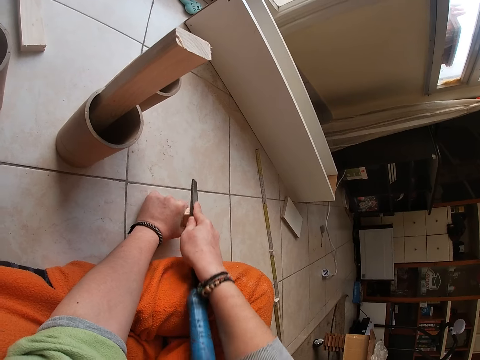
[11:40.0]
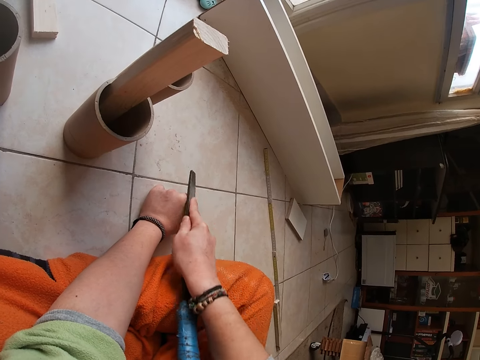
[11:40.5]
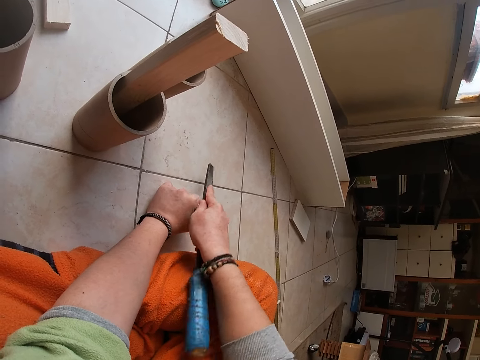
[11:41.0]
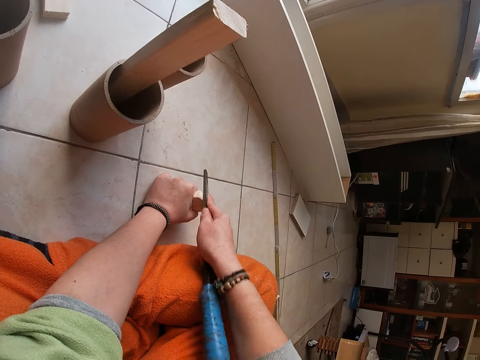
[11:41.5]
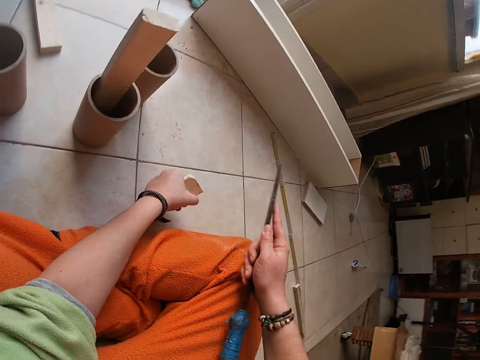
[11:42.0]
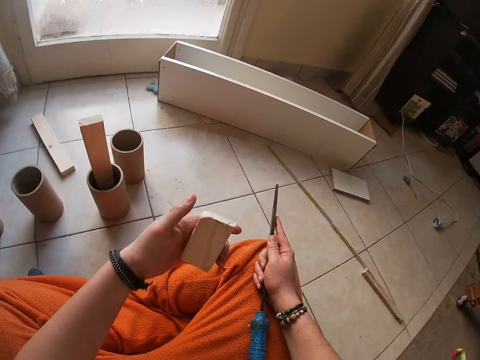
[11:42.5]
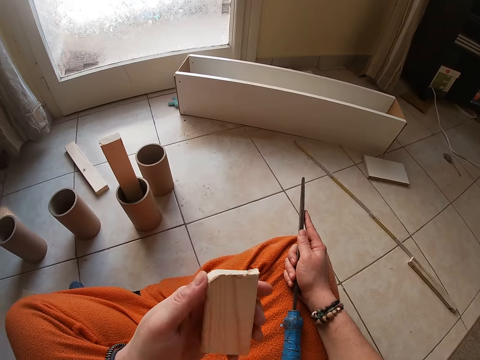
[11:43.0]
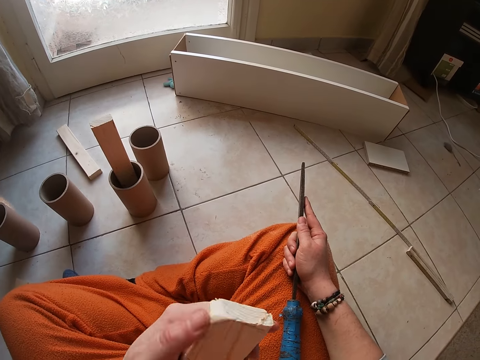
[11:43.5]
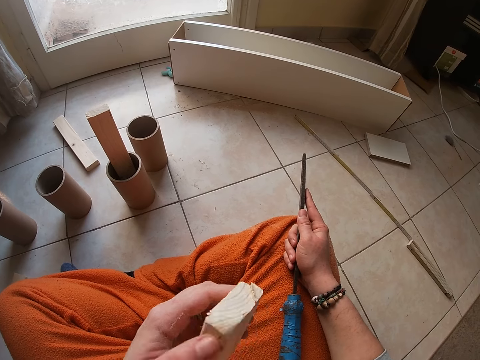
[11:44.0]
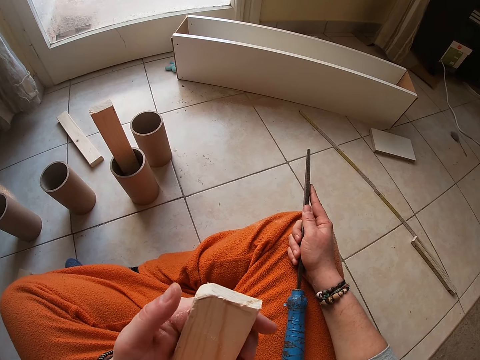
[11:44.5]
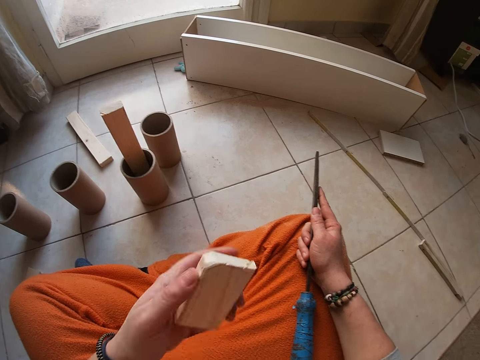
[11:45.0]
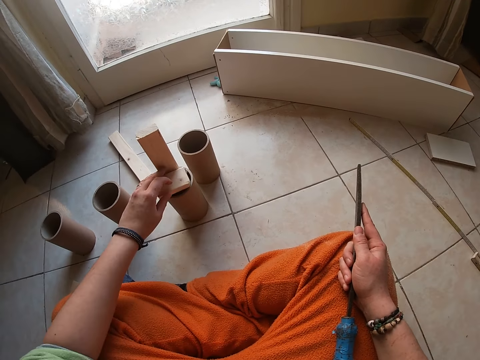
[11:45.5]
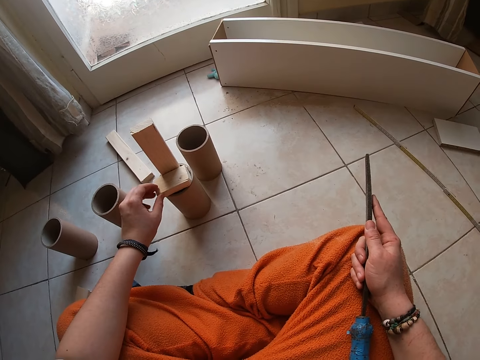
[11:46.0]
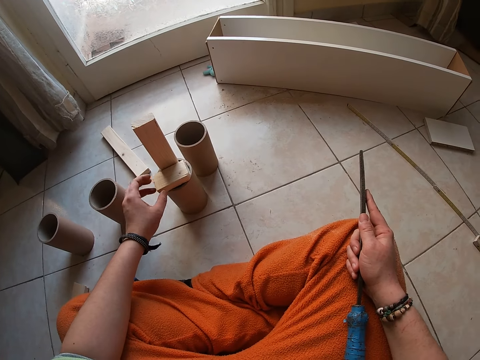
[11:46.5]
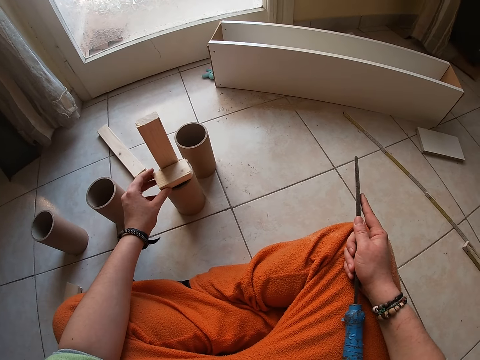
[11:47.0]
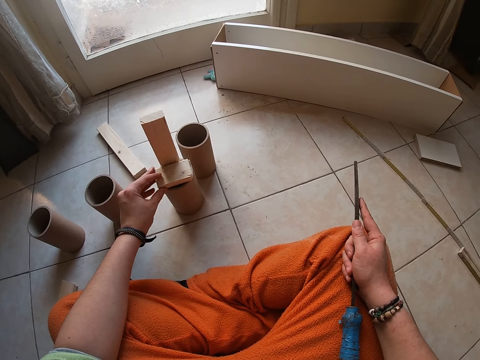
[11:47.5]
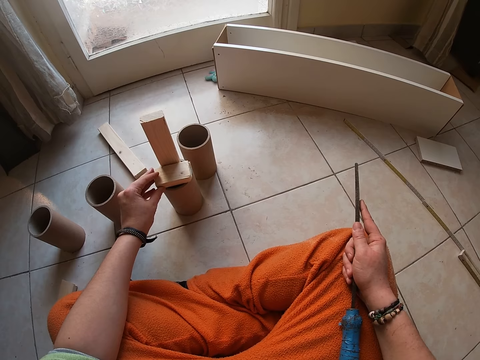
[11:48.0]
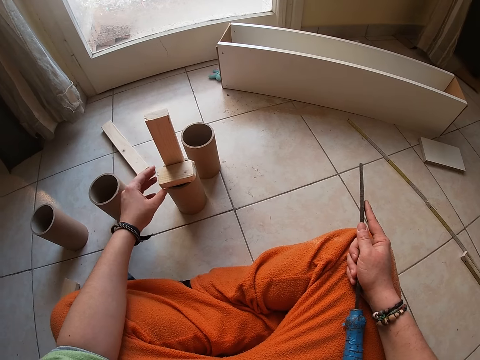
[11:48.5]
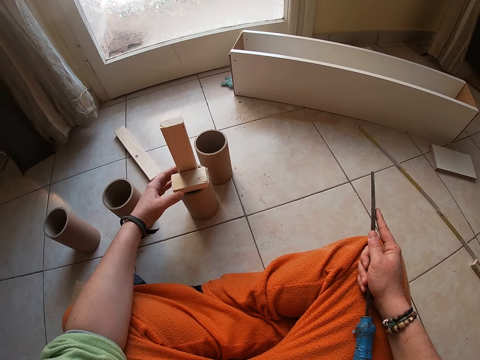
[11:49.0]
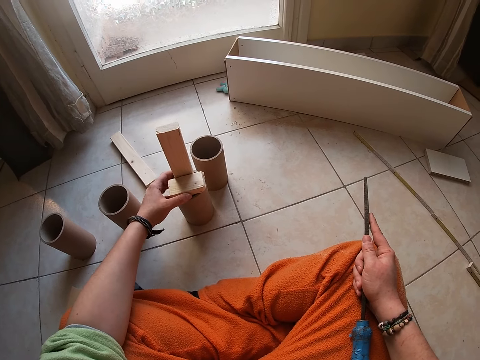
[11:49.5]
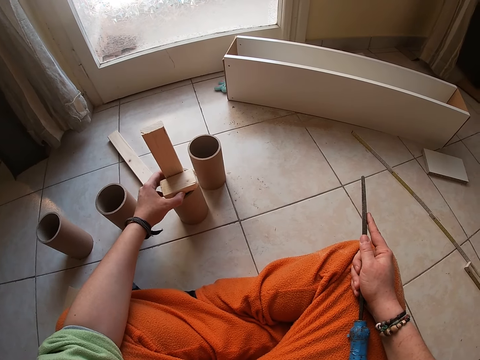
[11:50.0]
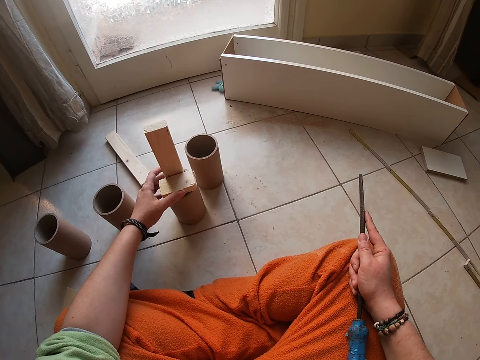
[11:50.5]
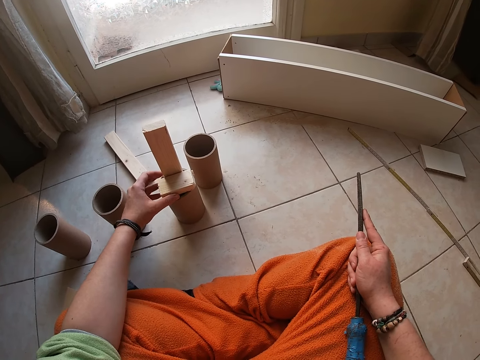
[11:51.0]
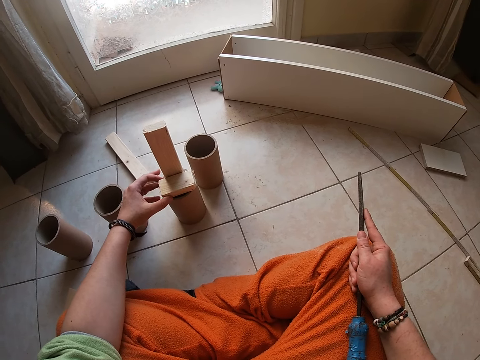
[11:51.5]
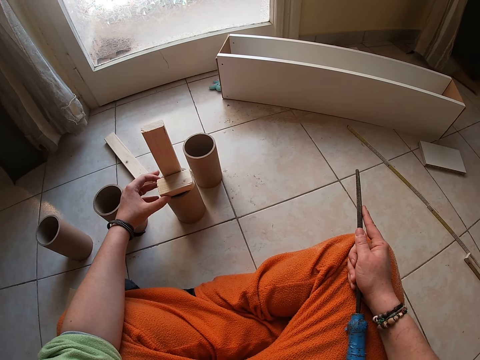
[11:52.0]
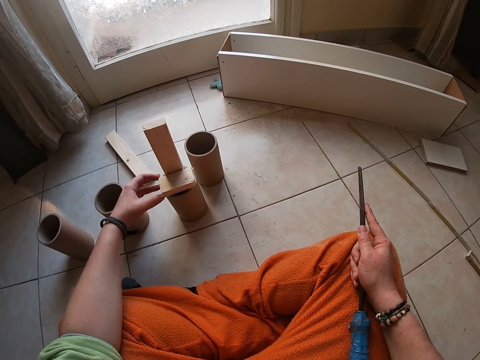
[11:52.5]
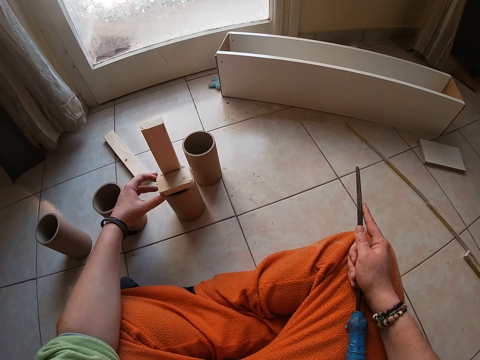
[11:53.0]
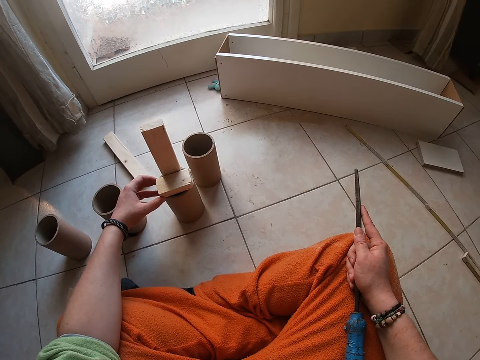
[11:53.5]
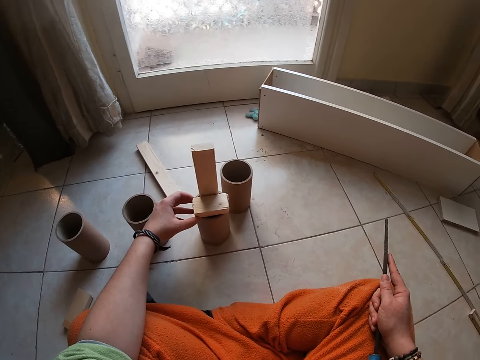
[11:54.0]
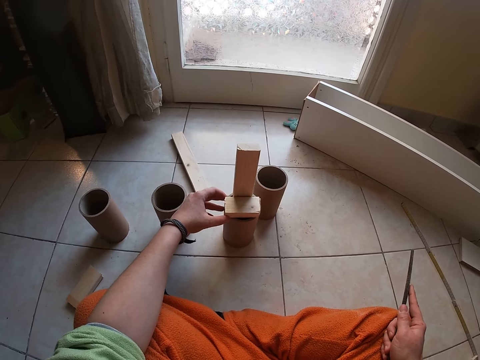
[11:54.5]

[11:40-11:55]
The camera wearer looks at the wood. She places the piece of wood on the cylinder or paper tube on the floor with her left hand. She holds the wood on the paper tube.

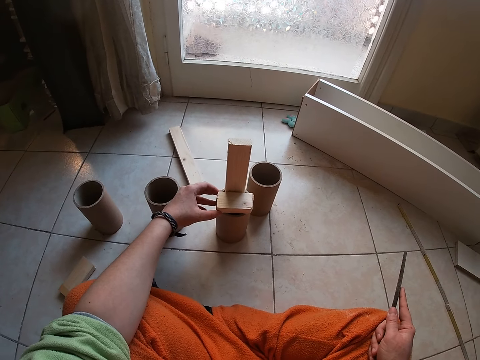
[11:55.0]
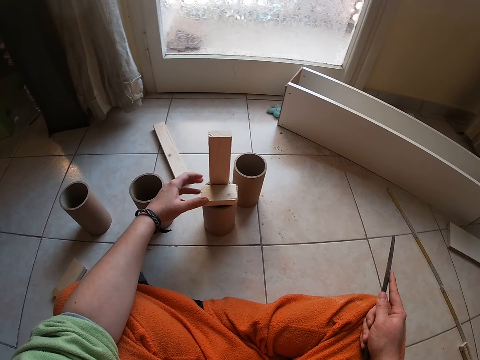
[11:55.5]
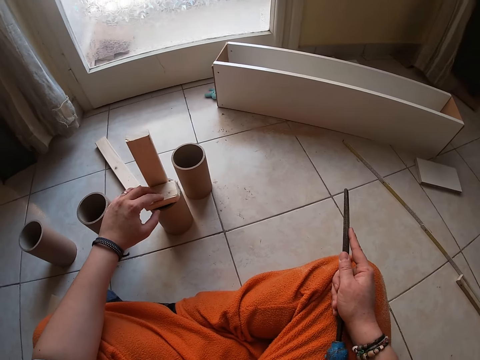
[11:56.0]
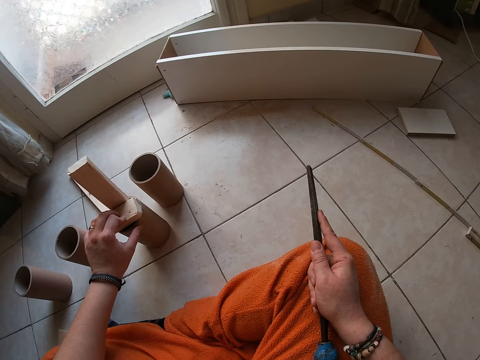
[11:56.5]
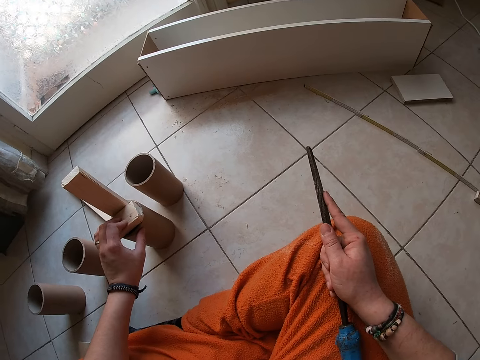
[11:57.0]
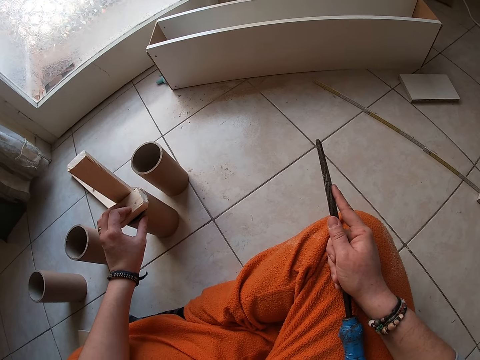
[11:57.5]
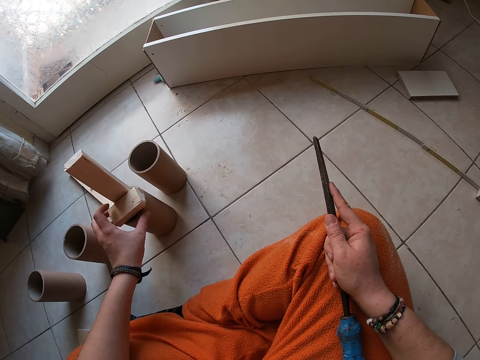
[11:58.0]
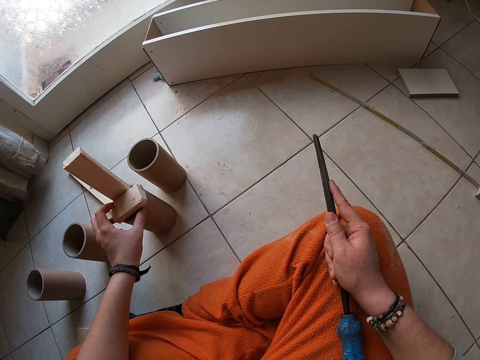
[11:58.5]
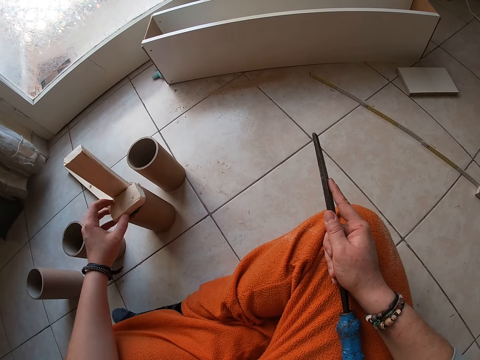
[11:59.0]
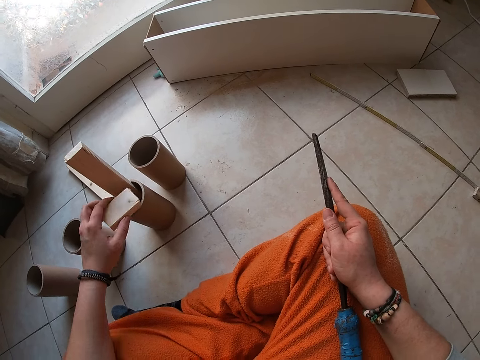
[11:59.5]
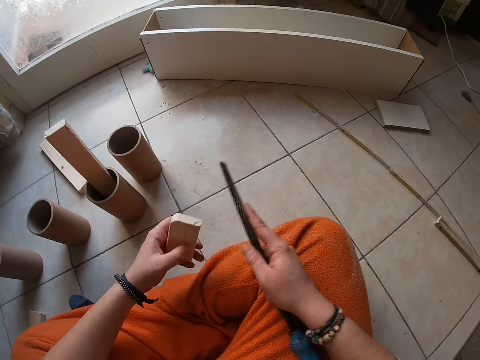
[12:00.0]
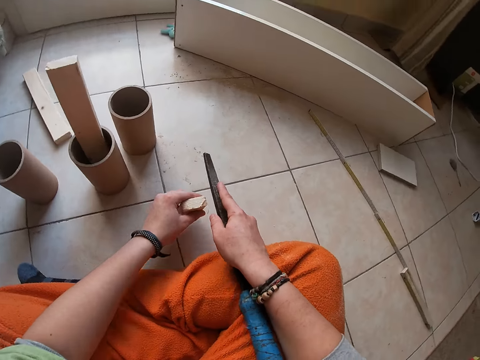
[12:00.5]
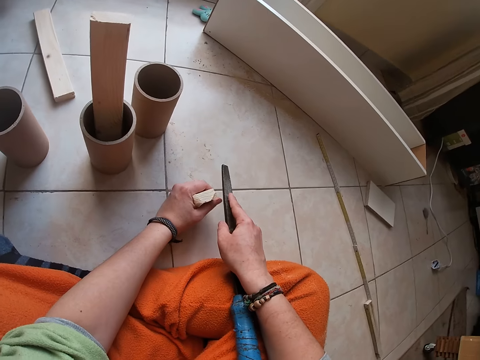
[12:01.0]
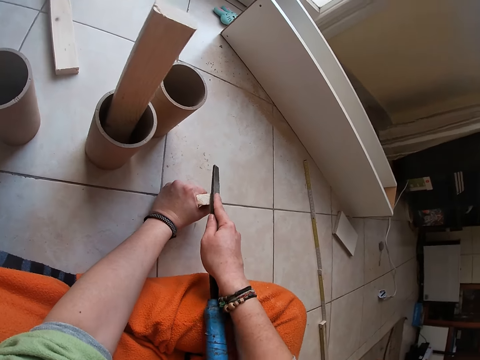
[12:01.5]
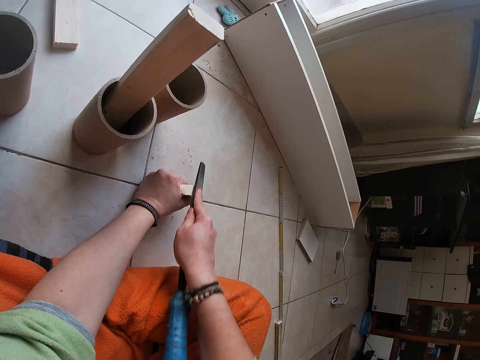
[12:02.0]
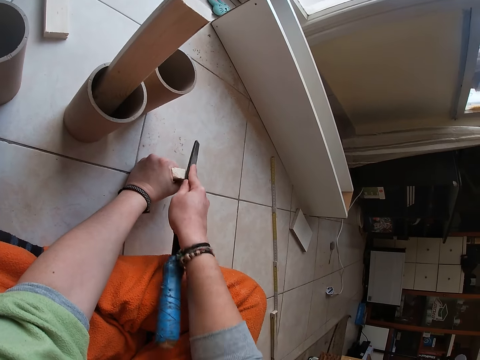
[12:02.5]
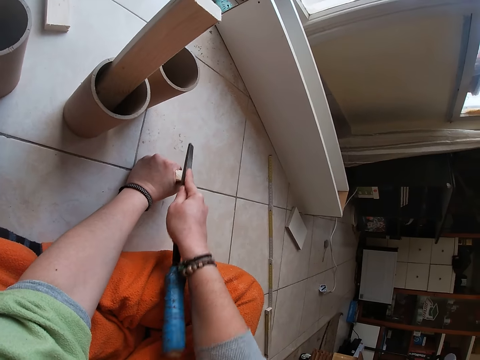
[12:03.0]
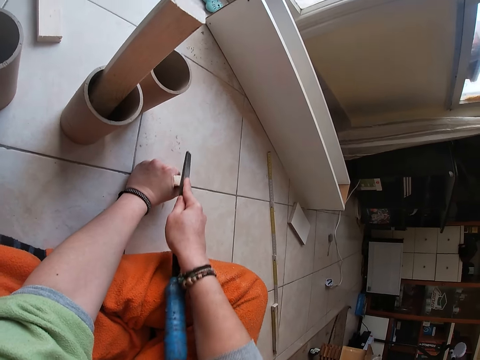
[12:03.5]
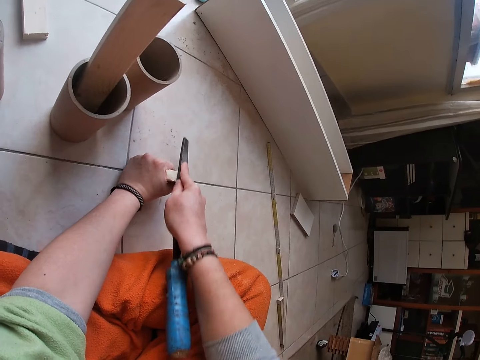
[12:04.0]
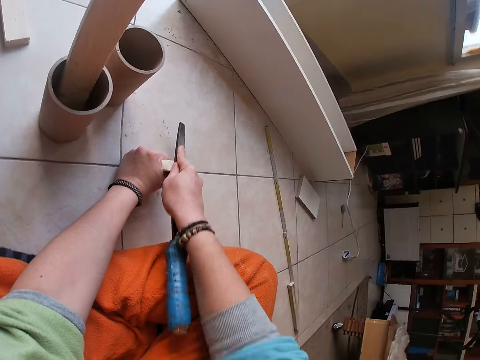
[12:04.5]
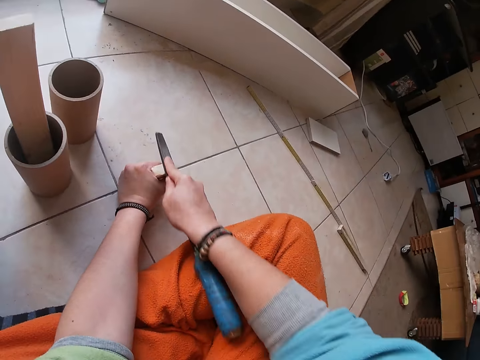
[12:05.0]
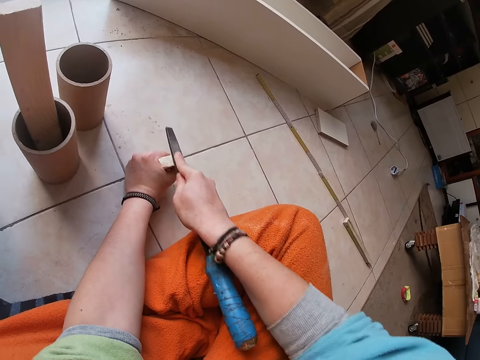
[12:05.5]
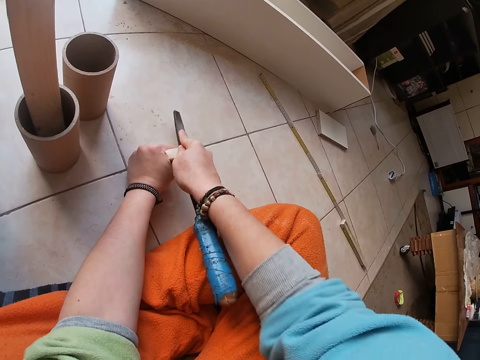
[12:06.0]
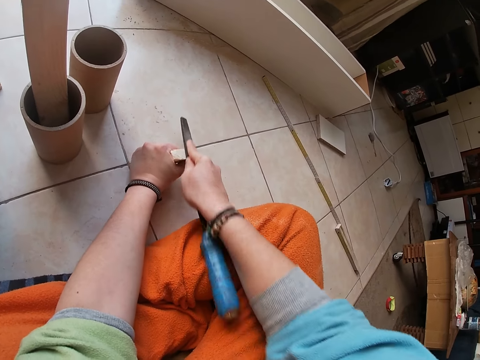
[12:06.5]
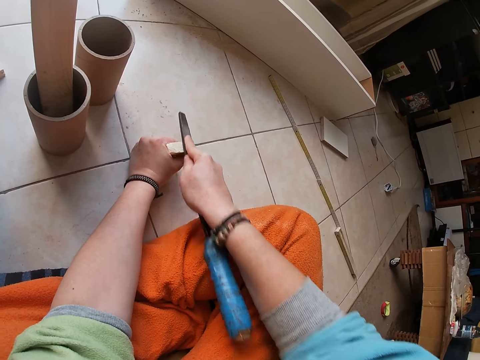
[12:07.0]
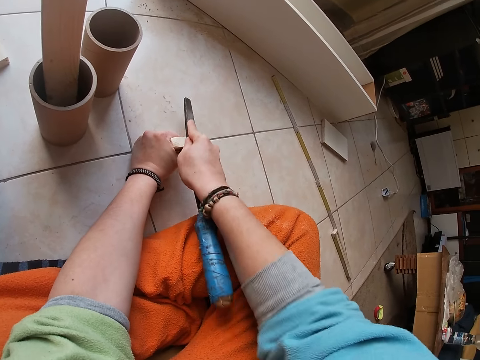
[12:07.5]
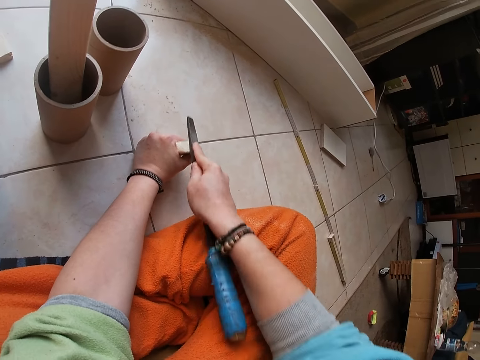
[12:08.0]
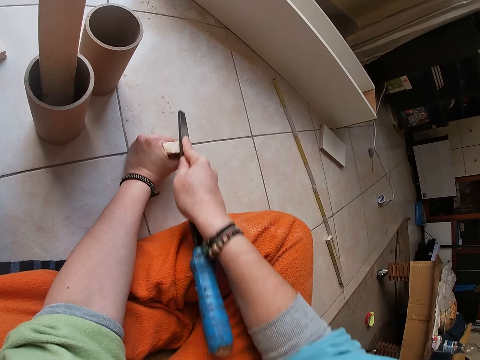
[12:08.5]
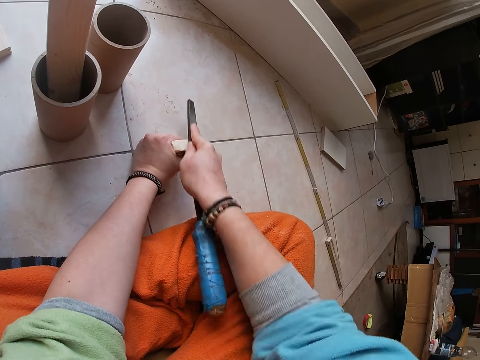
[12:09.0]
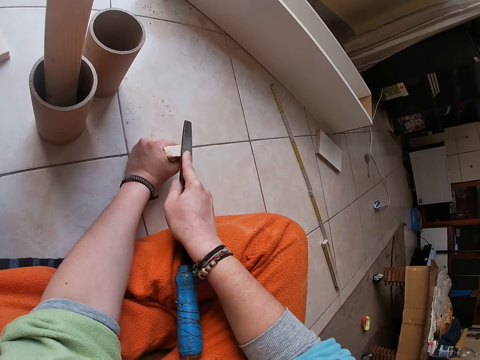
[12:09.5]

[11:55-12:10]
The camera wearer picks up the piece of wood from the cylinder with her left hand. She places her left hand on the floor with the piece of wood in it. She files the edges of the piece of wood with the filer in her right hand.
